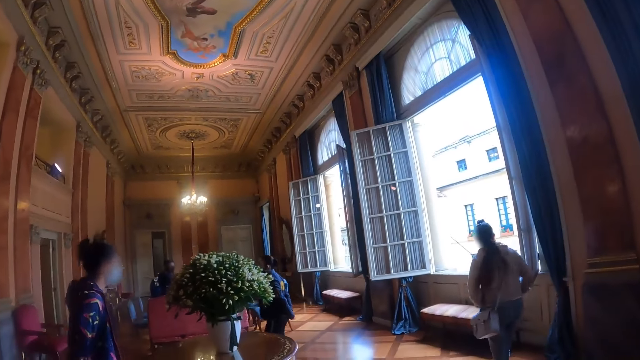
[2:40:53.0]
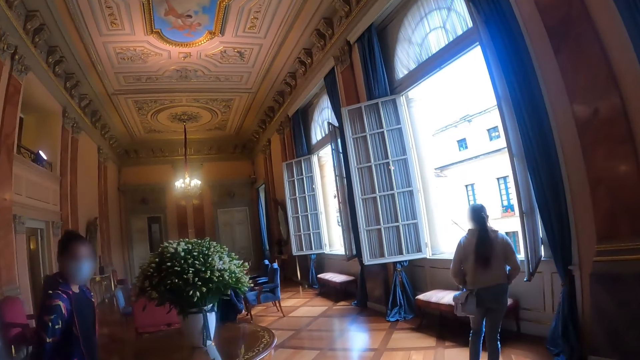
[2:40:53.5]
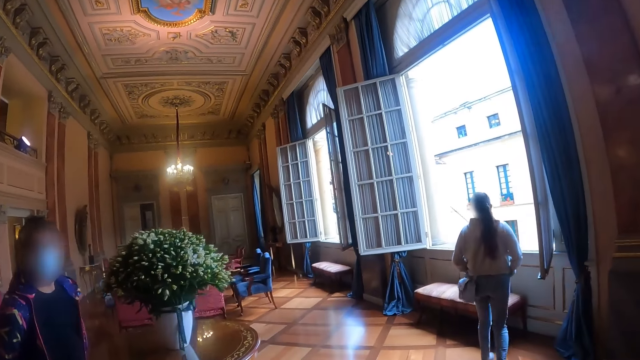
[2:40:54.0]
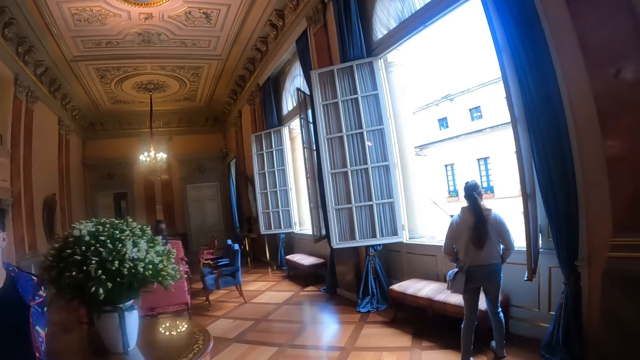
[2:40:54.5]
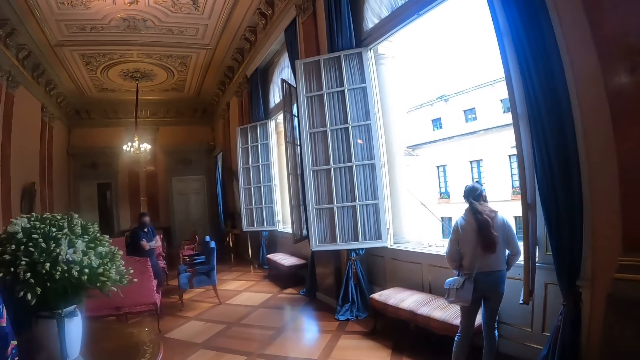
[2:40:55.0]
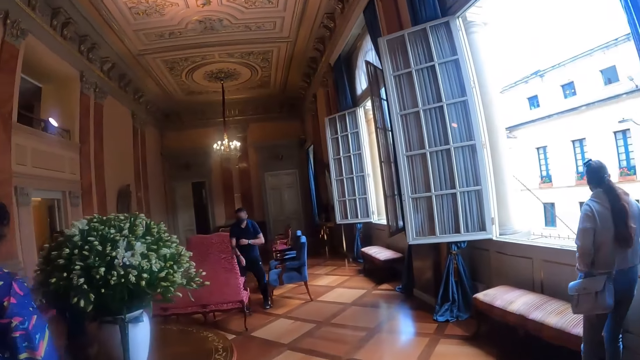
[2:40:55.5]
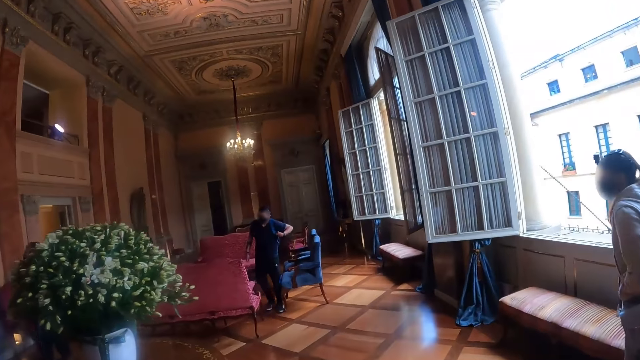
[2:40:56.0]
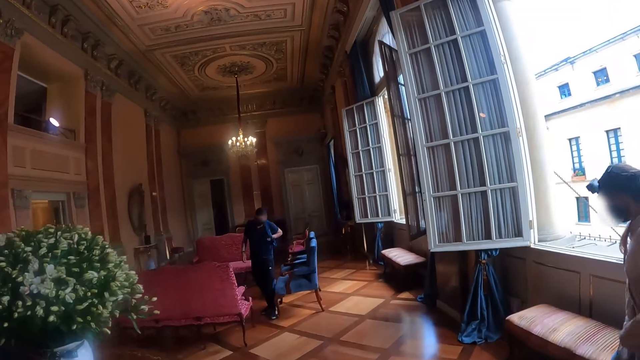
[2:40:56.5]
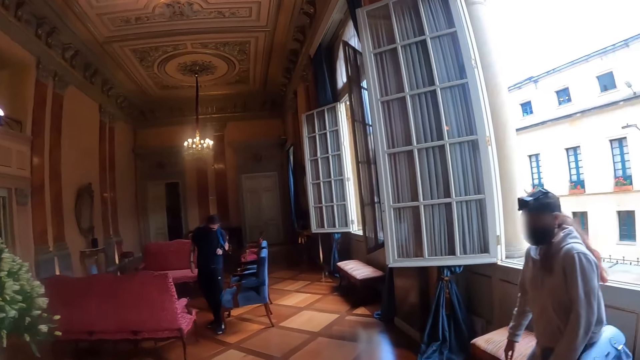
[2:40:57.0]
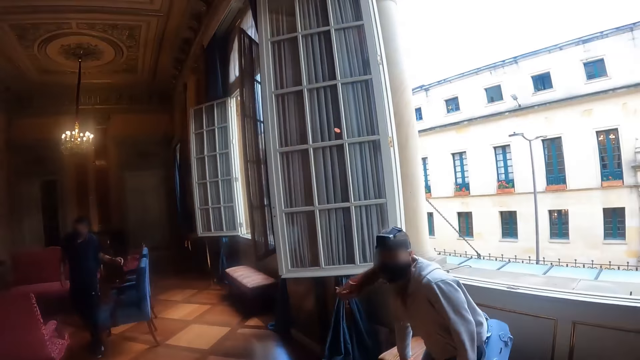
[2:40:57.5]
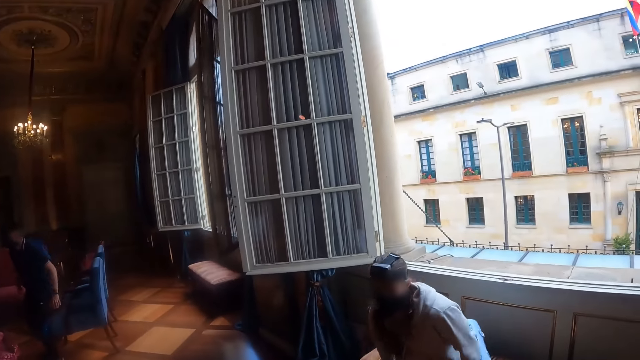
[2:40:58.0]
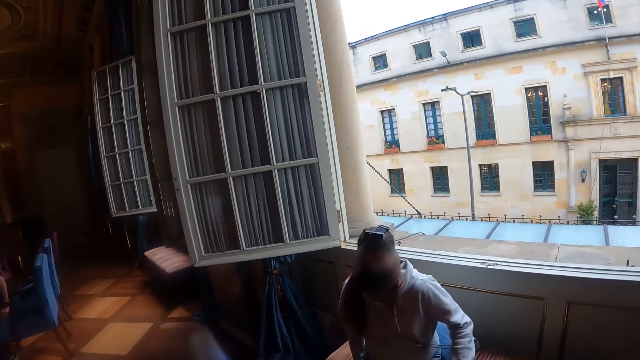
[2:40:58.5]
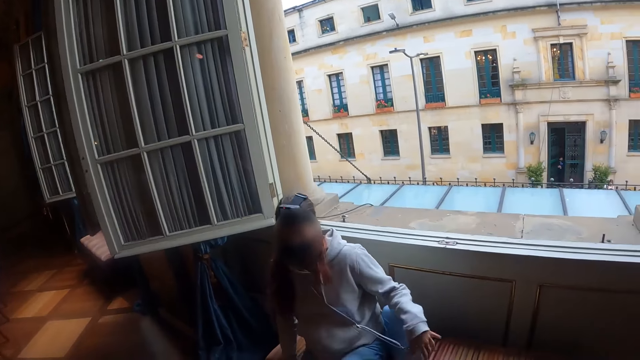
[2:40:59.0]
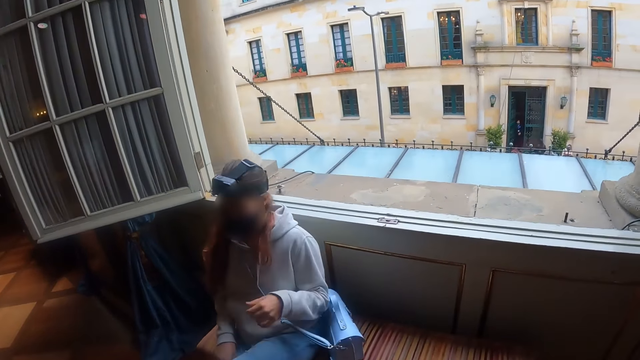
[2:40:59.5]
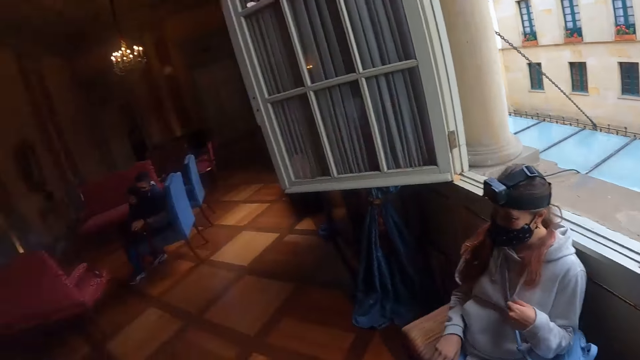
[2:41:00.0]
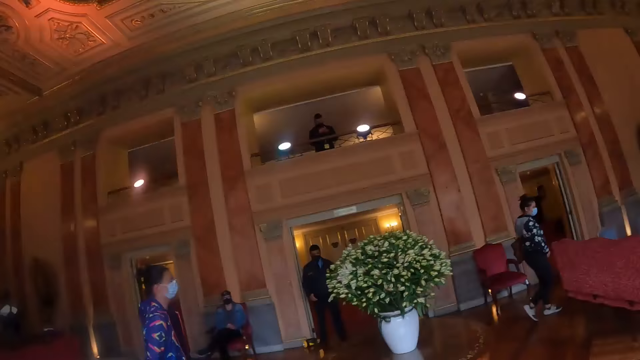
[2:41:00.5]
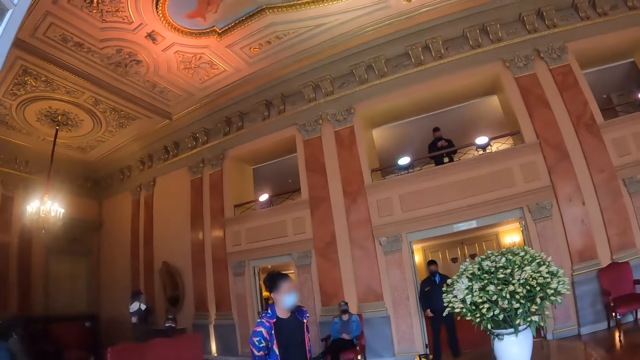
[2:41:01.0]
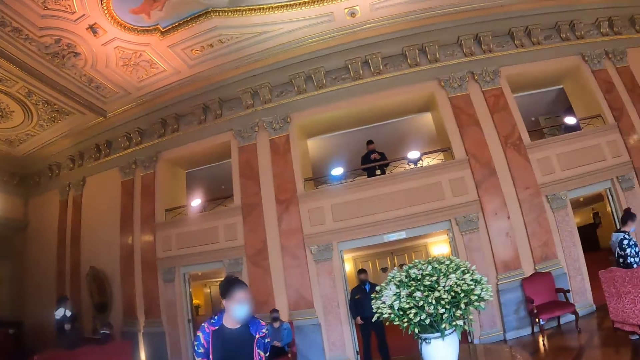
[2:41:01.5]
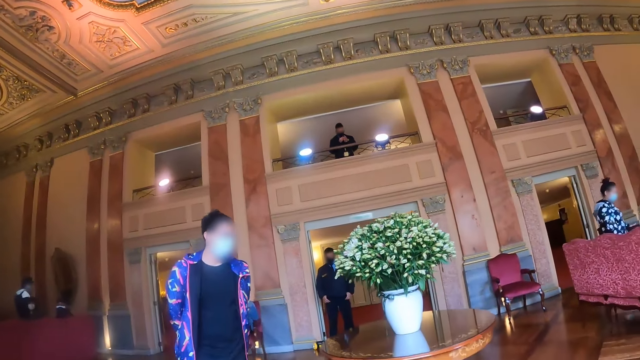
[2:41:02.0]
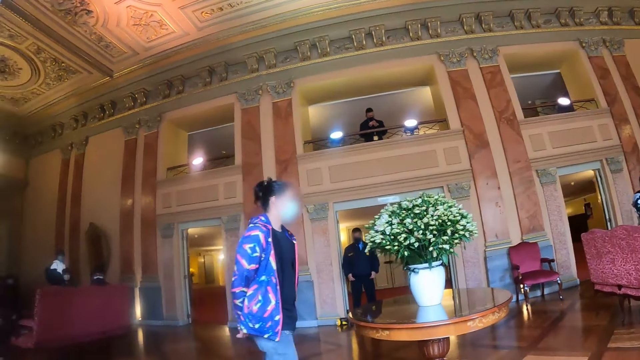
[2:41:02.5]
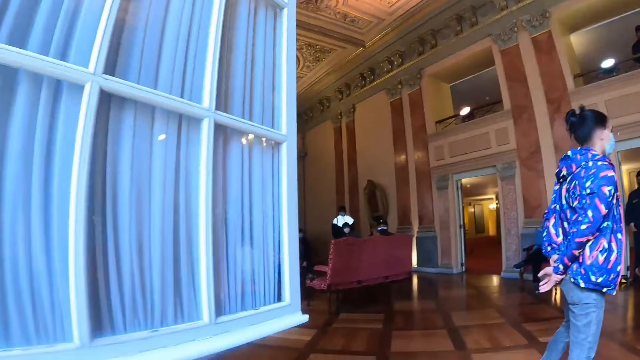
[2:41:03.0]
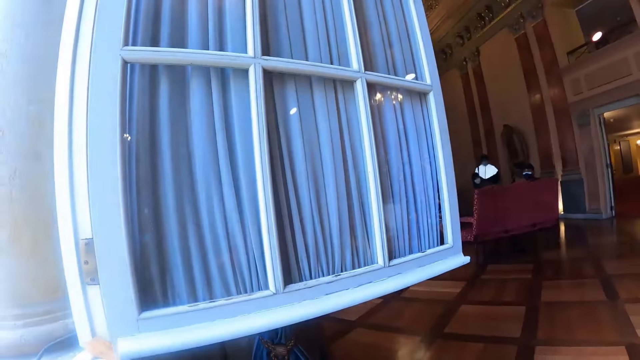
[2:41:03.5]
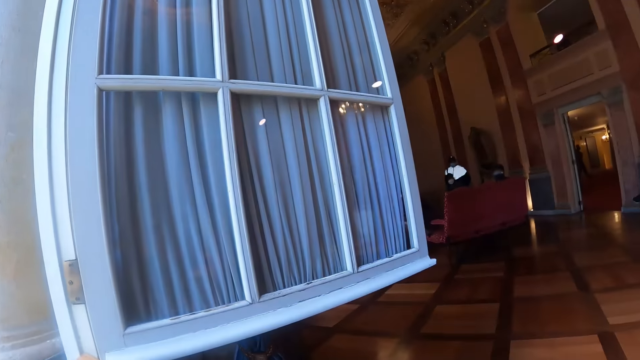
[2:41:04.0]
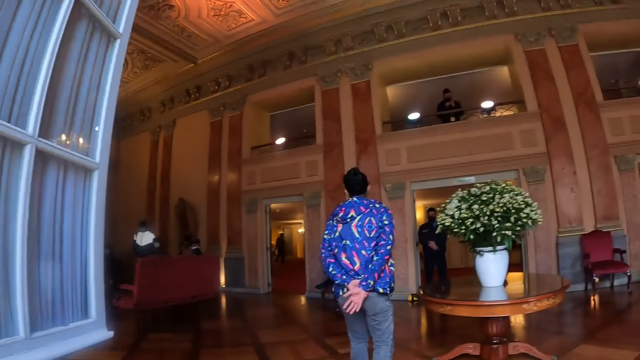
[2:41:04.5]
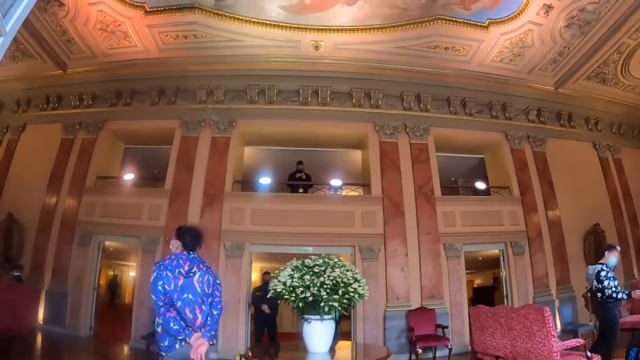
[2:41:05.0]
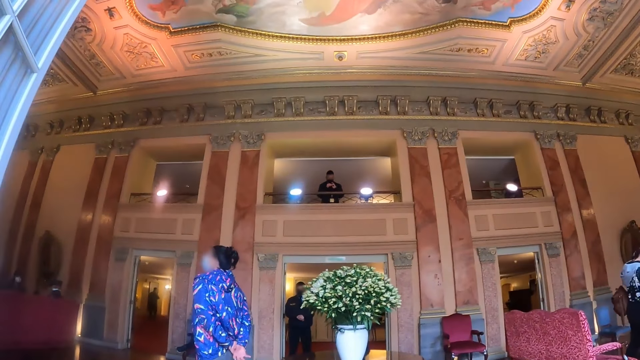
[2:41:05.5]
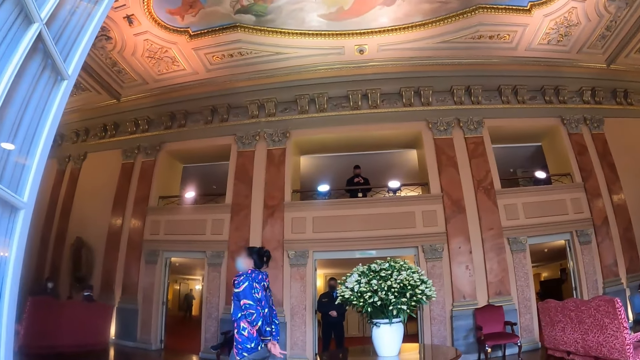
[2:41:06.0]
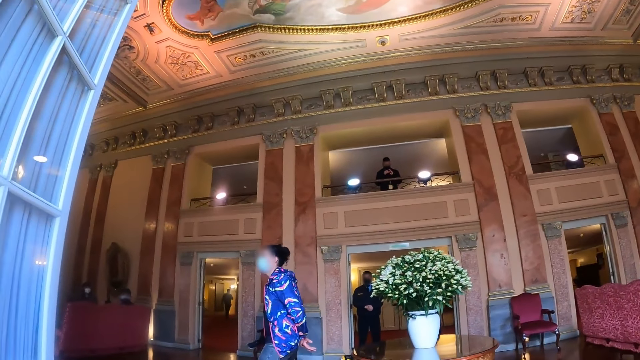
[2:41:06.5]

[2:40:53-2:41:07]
The camera wearer walks around the hall. They turn around. They look around.

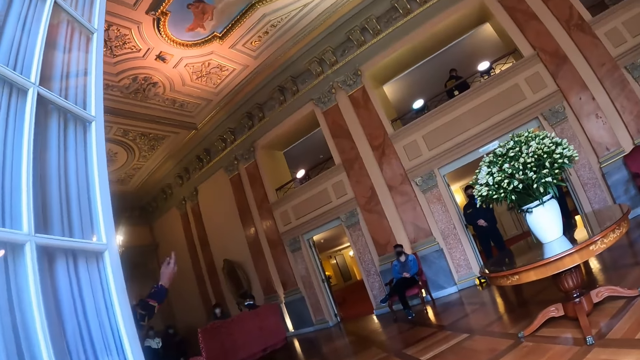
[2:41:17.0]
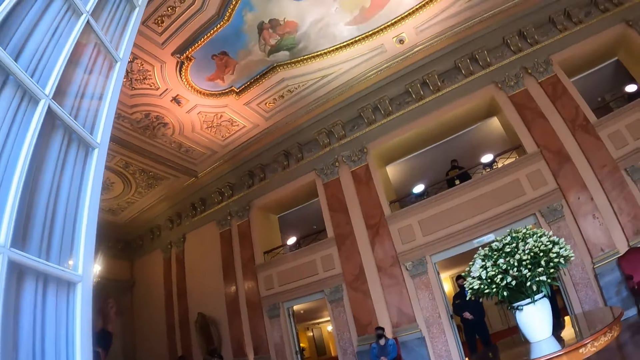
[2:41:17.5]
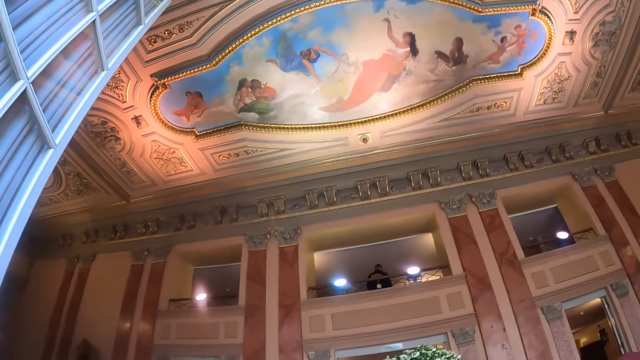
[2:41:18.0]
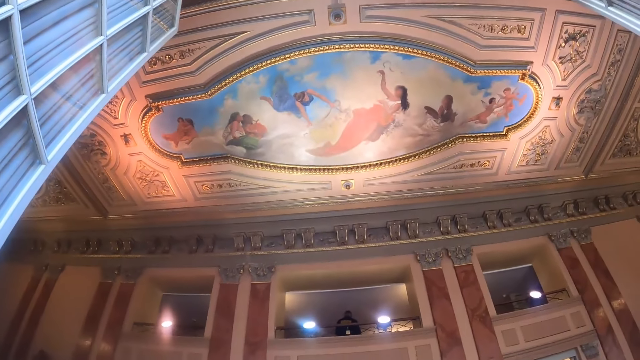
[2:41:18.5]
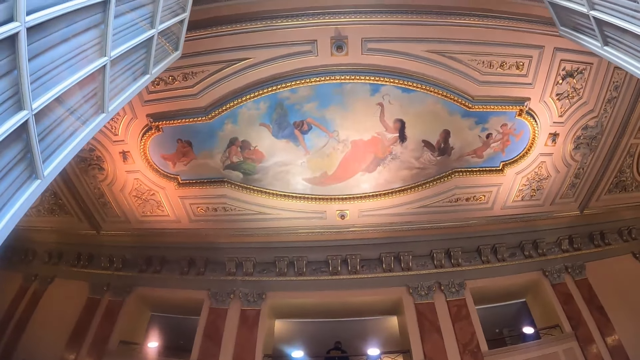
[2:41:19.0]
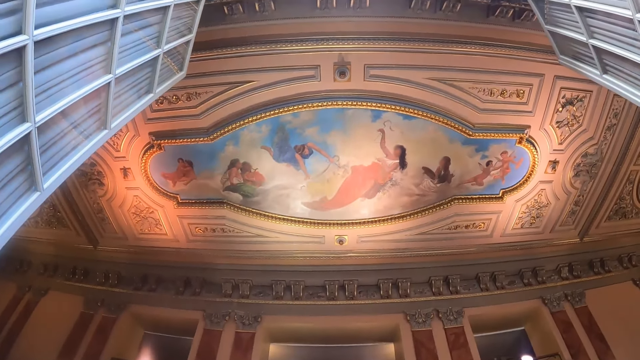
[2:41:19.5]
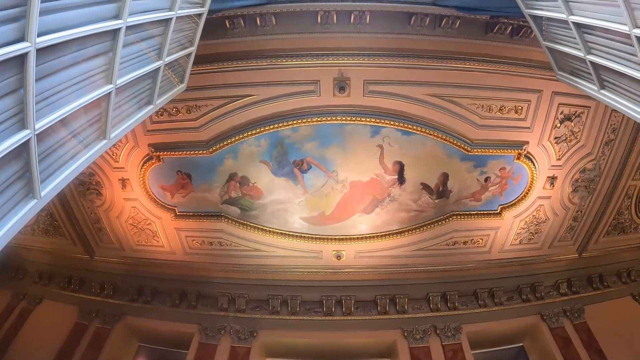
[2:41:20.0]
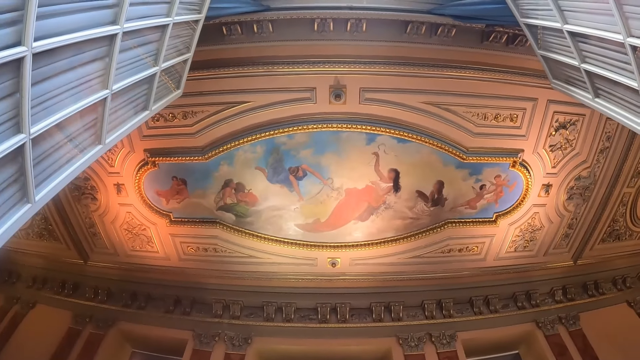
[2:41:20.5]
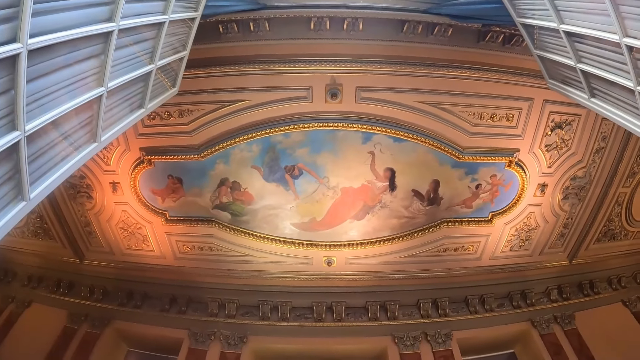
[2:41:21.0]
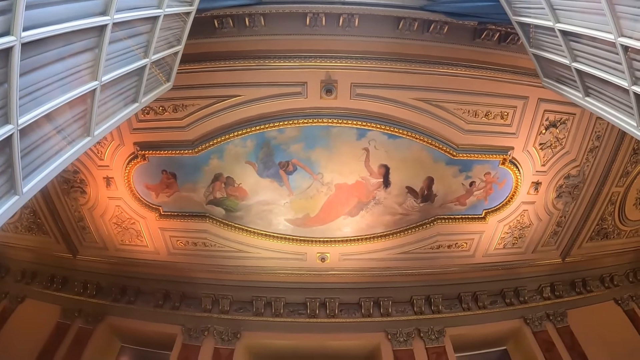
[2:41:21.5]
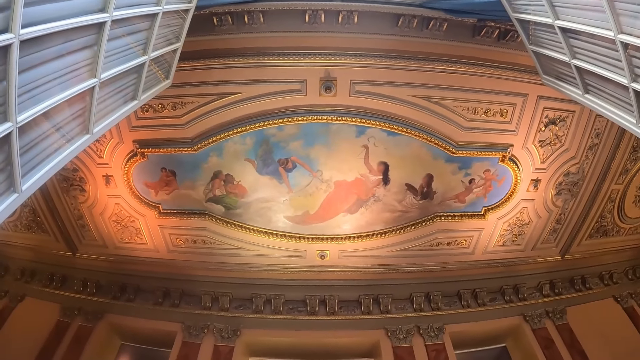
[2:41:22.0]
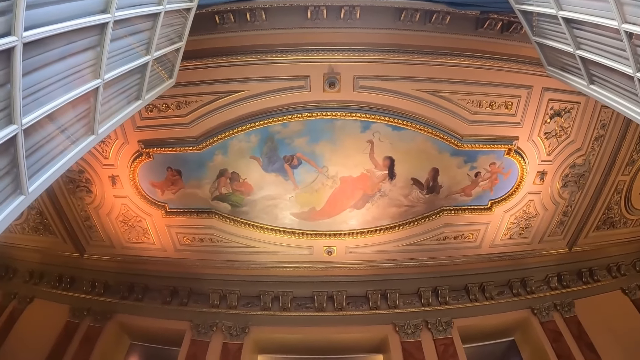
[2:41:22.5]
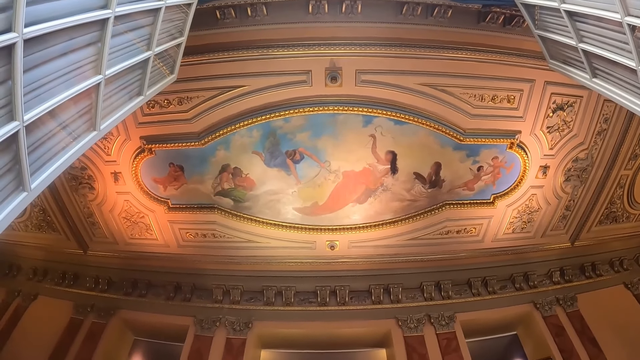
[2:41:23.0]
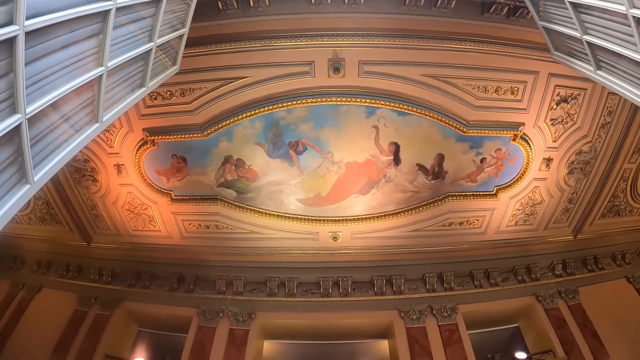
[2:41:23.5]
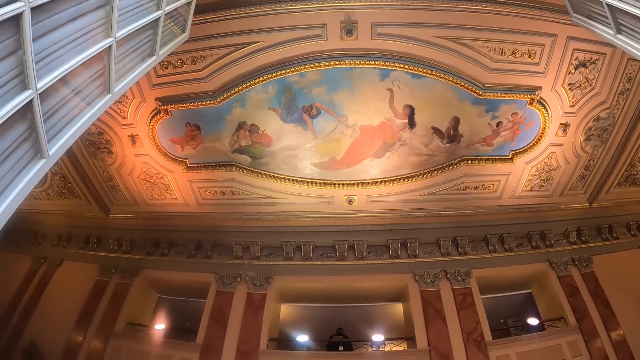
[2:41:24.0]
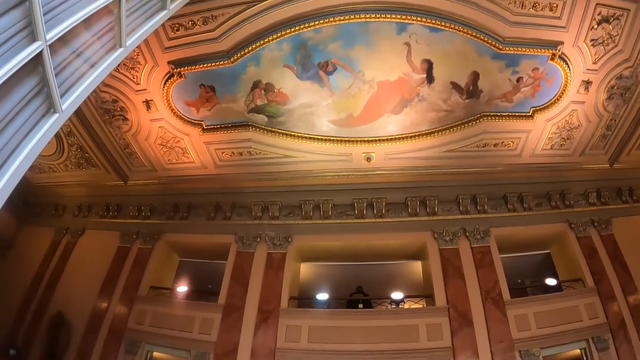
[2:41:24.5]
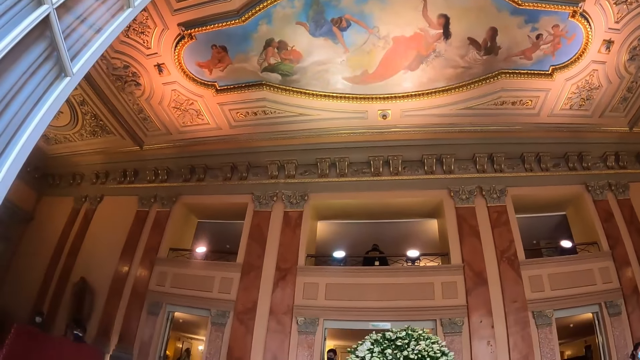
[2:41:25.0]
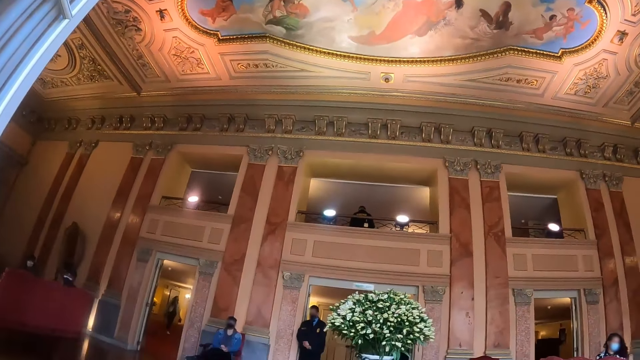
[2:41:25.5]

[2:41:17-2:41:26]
The camera wearer looks around. They look up.
